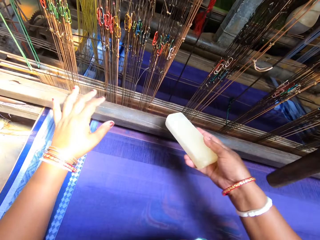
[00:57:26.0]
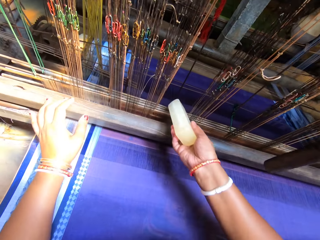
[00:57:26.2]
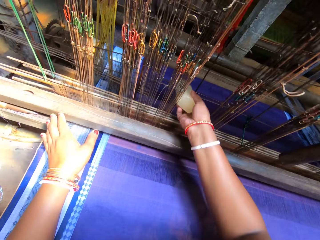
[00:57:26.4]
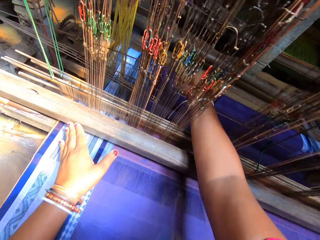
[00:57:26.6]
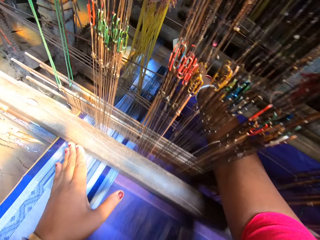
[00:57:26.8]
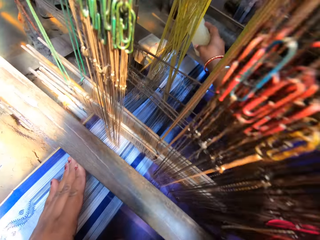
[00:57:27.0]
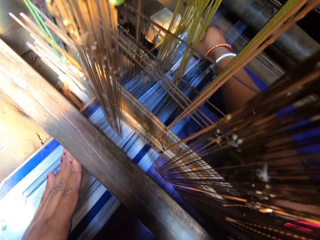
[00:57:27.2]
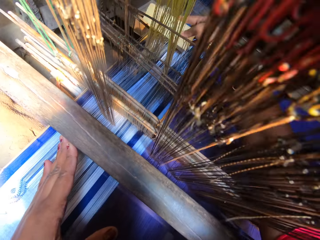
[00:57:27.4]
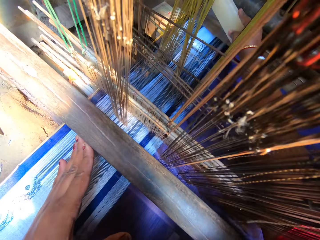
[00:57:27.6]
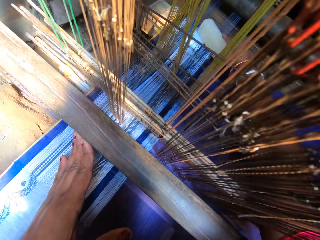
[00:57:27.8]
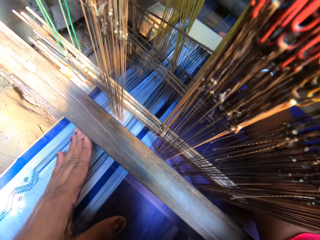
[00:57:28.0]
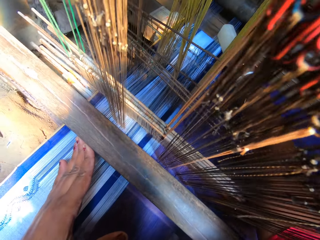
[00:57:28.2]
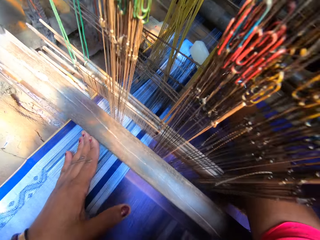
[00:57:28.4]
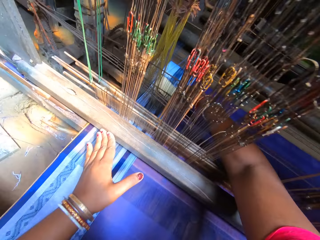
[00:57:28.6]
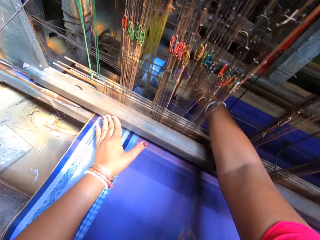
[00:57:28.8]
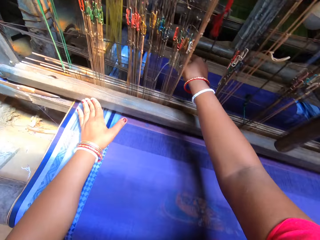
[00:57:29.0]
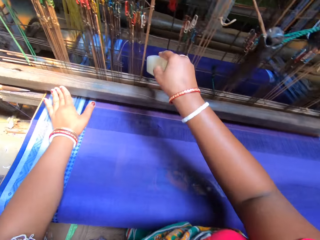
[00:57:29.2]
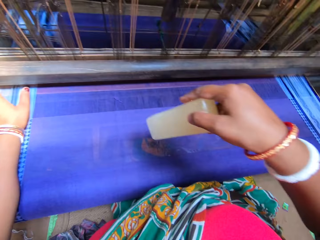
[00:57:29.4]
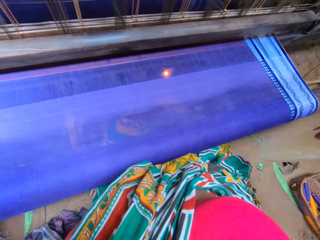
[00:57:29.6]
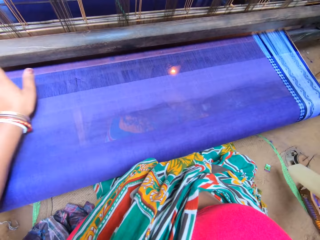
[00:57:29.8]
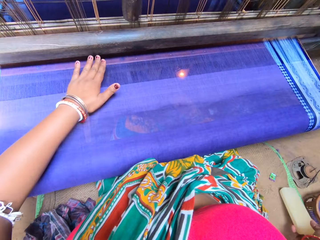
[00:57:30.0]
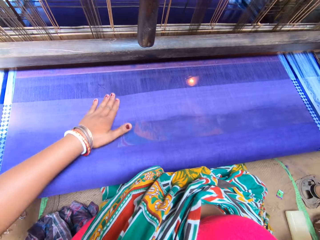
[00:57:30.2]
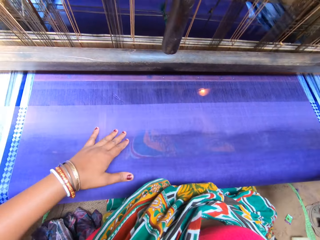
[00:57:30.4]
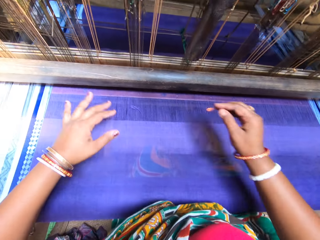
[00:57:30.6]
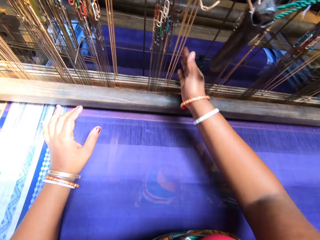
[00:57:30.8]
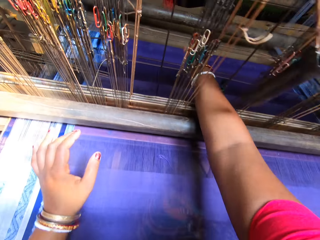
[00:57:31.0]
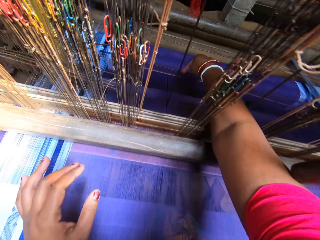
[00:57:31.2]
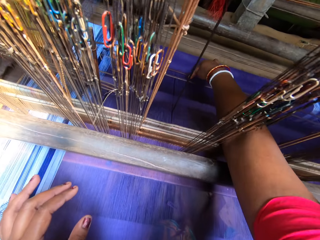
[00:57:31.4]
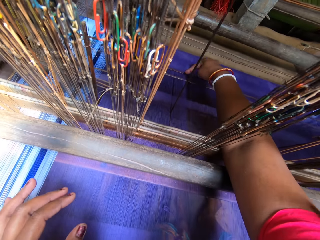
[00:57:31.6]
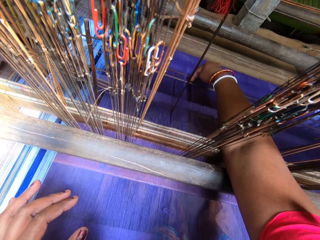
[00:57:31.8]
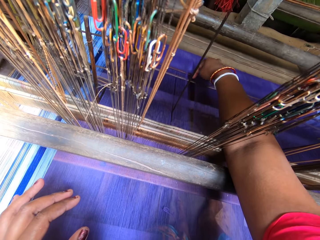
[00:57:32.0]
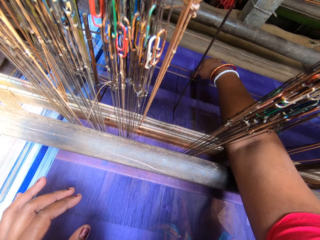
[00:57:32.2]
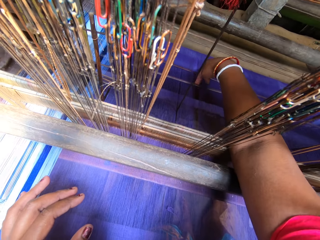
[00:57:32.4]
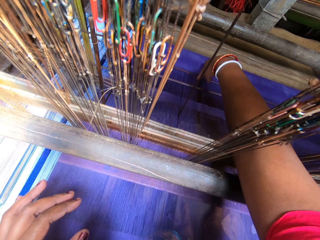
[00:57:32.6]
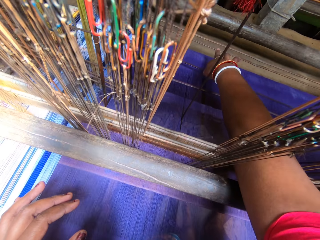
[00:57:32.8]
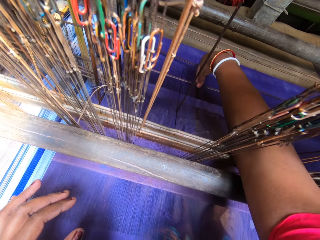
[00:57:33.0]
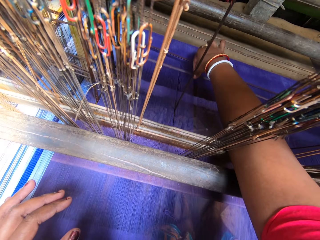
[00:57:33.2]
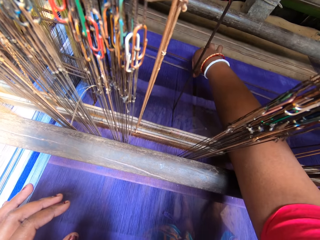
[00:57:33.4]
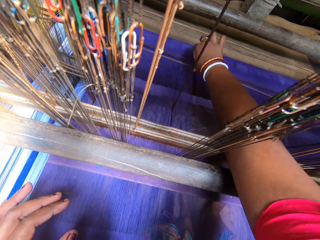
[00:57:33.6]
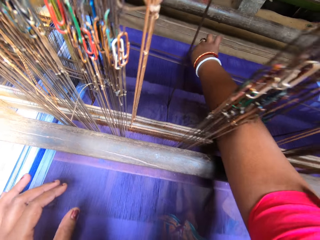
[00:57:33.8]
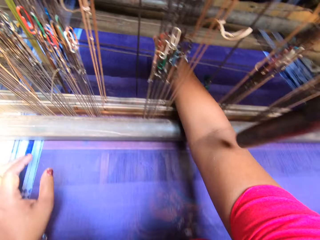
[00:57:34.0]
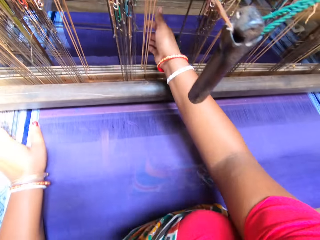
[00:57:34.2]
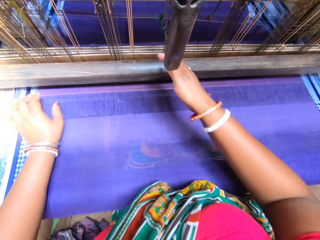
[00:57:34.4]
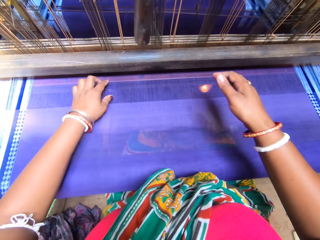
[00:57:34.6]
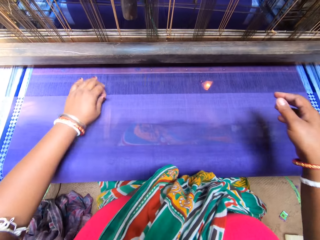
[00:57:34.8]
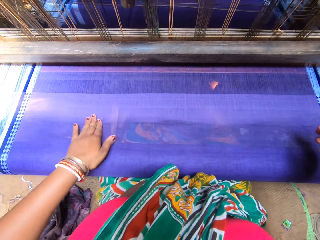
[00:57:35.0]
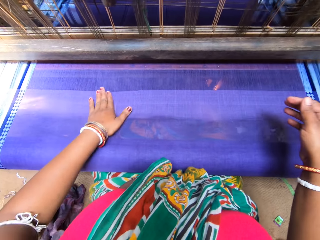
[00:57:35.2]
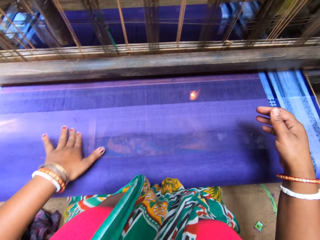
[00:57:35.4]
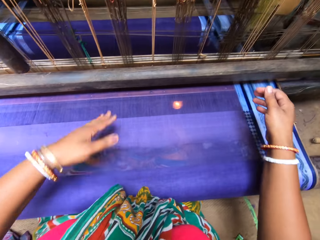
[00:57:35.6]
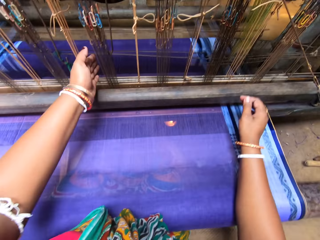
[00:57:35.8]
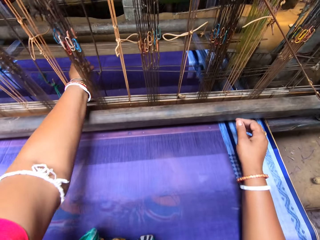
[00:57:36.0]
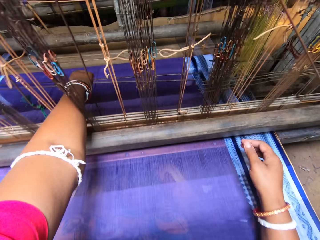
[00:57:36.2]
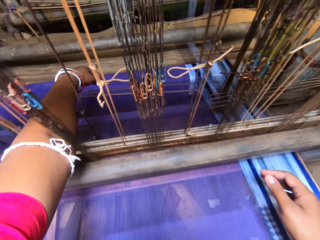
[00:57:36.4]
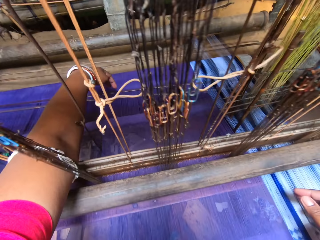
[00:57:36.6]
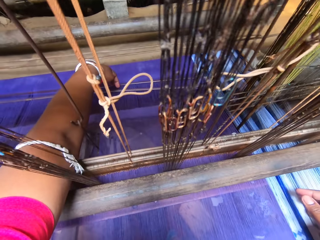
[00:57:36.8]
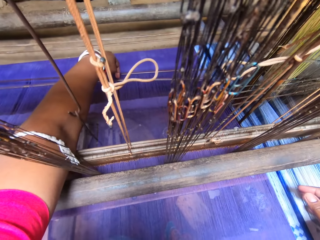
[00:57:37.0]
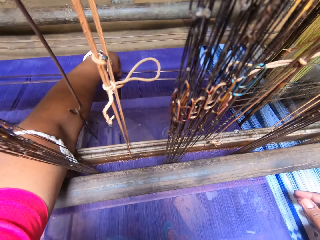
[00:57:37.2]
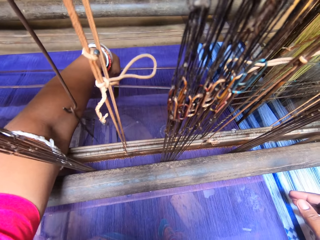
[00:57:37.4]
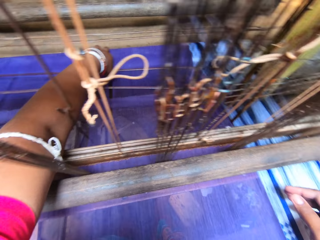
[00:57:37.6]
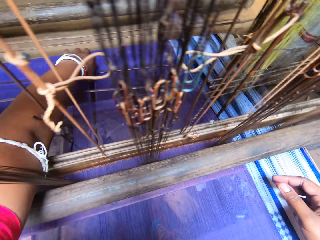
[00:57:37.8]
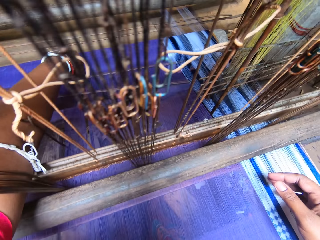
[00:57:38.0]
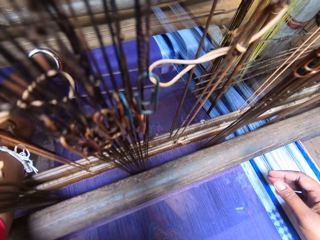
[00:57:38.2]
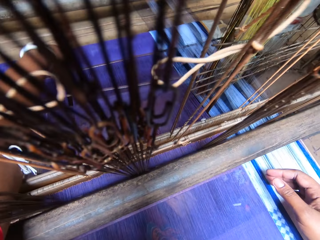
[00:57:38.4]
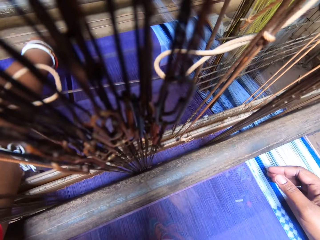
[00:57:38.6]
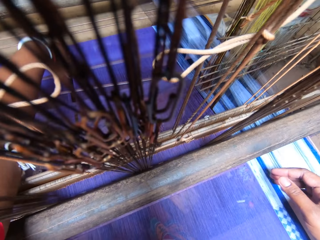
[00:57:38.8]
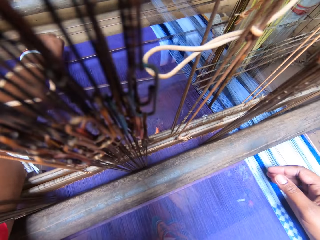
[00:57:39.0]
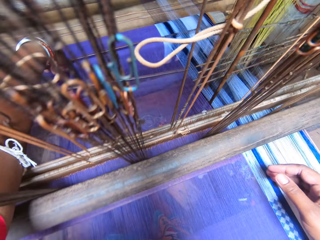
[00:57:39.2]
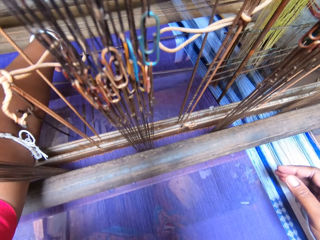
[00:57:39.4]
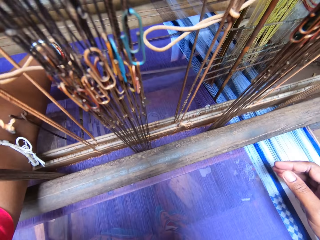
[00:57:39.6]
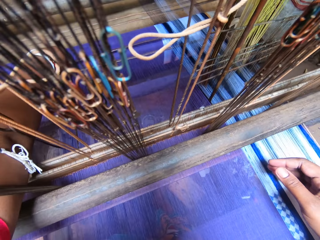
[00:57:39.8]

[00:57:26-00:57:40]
The camera wearer drops the white stone. She adjusts the reed on the handloom weaving machine with her right hand. She adjusts the reed on the handloom weaving machine with her left hand.

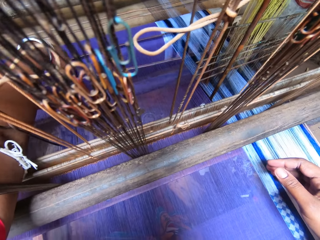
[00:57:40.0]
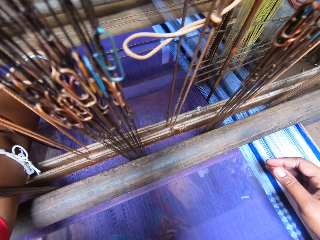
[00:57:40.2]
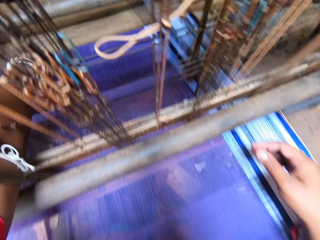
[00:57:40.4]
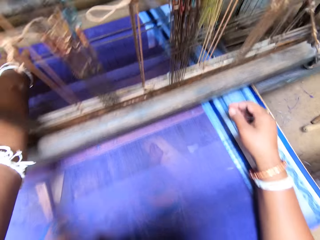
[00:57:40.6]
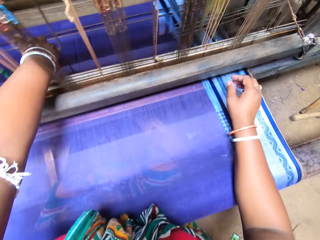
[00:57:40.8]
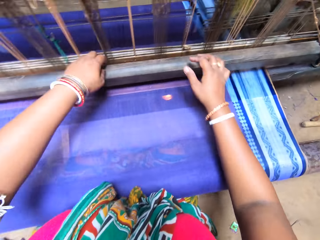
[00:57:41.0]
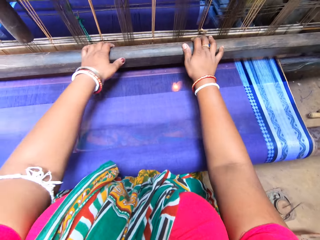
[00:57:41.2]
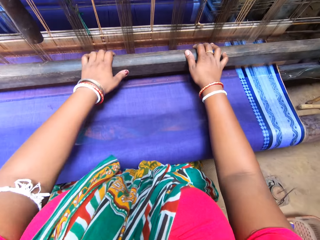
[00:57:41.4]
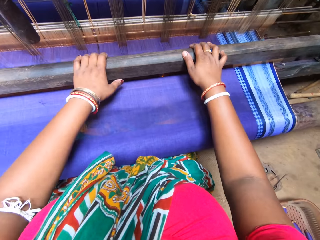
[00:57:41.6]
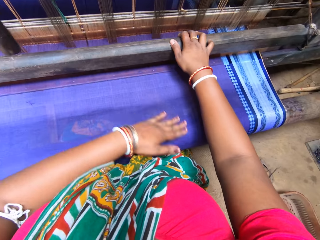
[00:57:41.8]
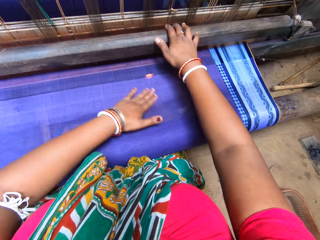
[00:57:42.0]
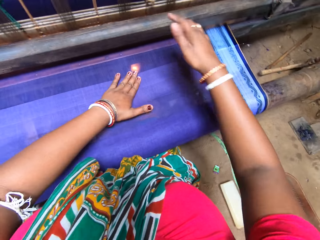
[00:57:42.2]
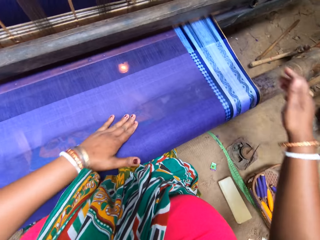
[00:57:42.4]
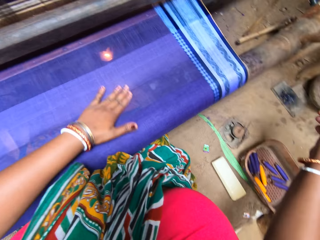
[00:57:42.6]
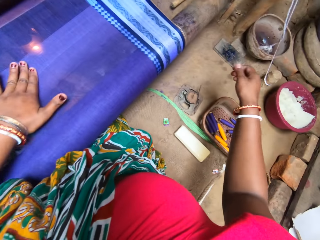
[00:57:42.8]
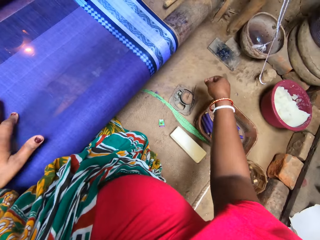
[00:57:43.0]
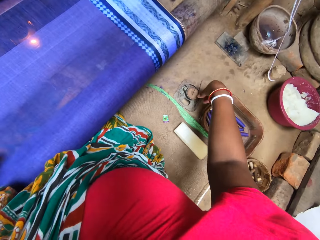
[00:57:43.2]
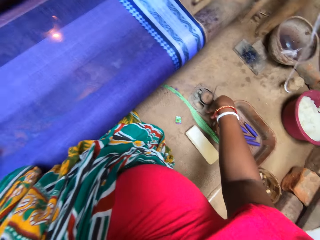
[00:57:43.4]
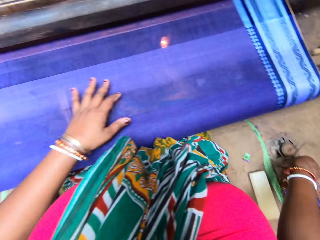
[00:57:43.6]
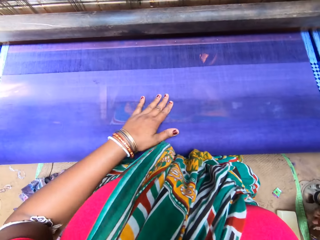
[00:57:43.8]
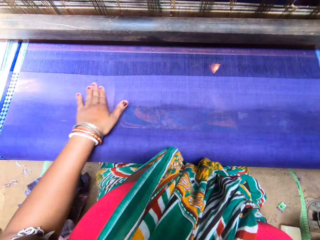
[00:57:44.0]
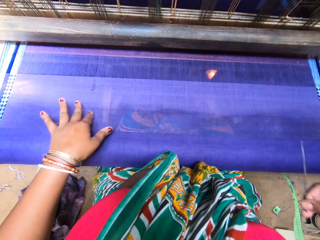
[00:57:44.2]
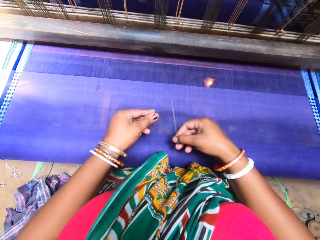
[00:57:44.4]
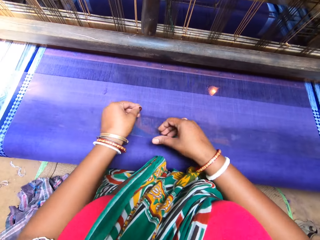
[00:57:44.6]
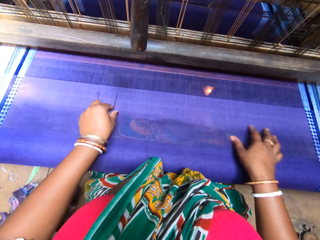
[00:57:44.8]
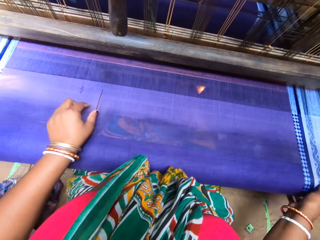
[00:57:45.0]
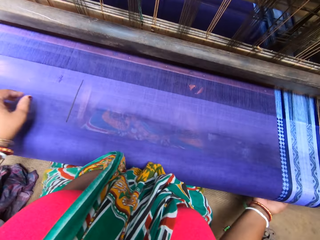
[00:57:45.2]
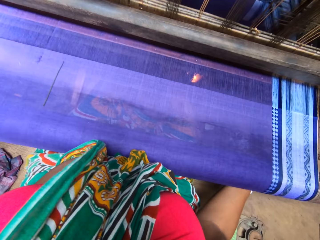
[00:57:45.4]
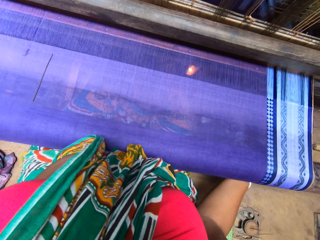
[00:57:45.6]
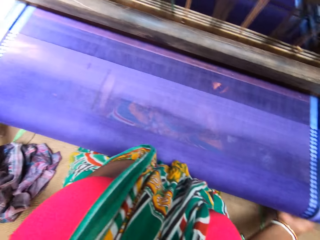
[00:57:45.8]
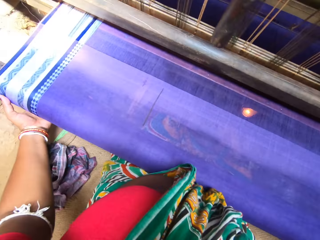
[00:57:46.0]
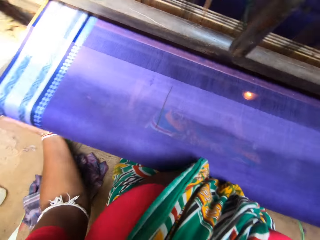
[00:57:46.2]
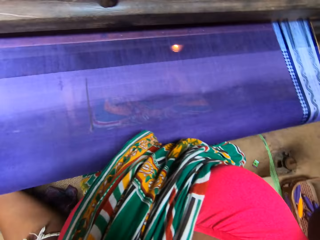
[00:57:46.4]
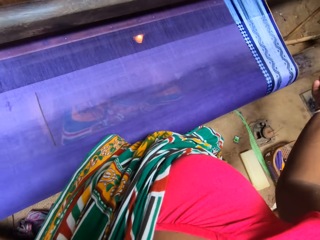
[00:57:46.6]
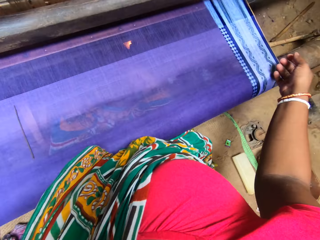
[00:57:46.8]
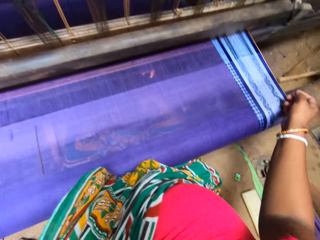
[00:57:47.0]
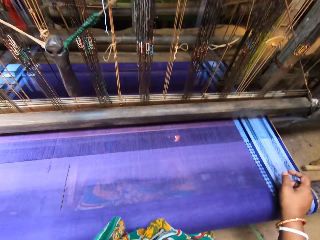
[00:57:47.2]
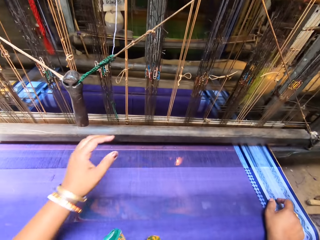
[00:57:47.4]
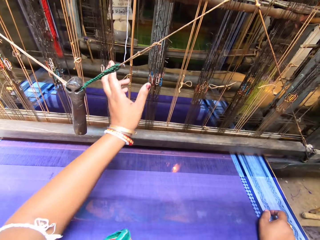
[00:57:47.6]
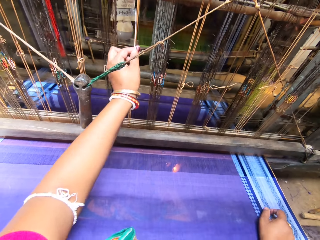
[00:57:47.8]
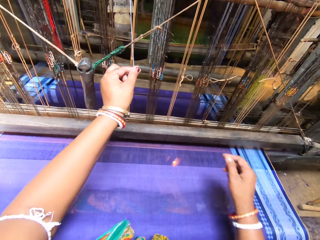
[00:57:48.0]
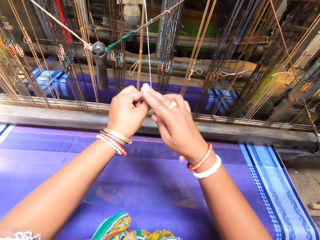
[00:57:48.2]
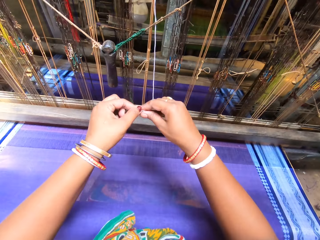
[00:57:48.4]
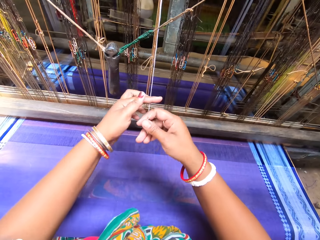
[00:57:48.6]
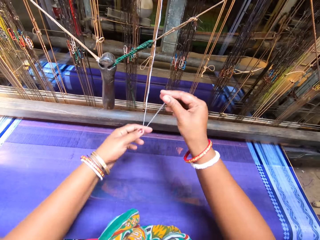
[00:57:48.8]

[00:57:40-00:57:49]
The camera wearer touches the cloth. She picks up a pin from the ground with her right hand, and passes the pin from her right hand to her left hand. She places the needle on the cloth.
